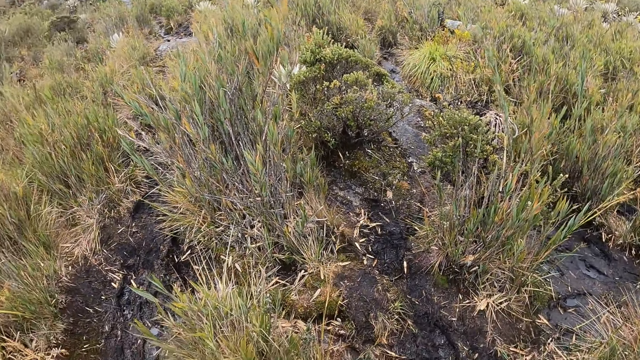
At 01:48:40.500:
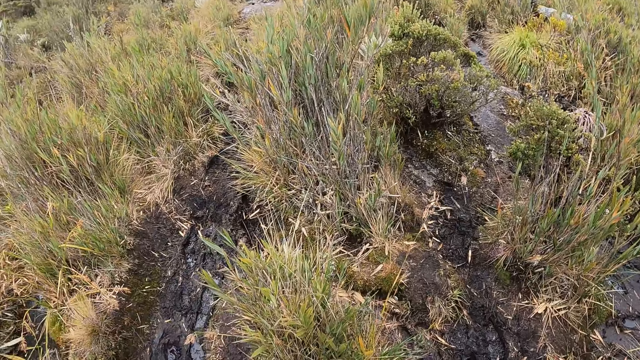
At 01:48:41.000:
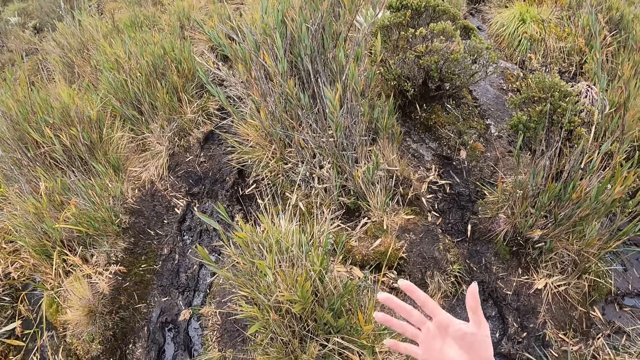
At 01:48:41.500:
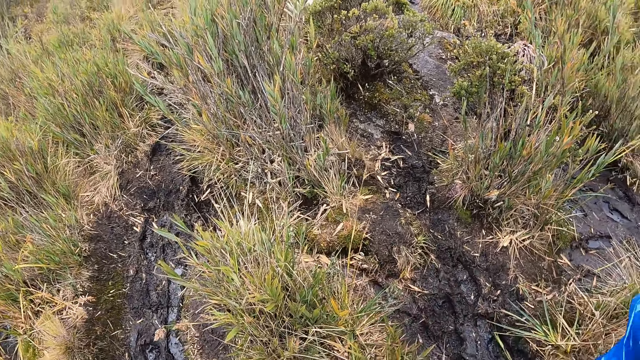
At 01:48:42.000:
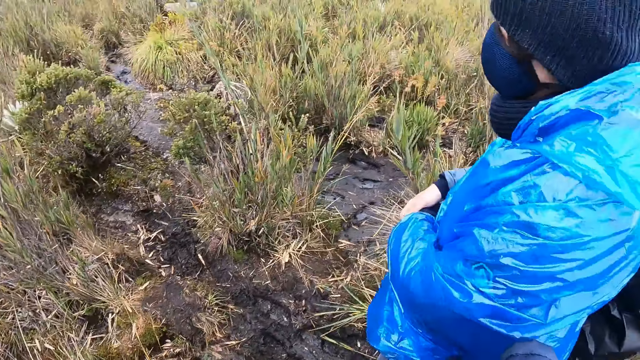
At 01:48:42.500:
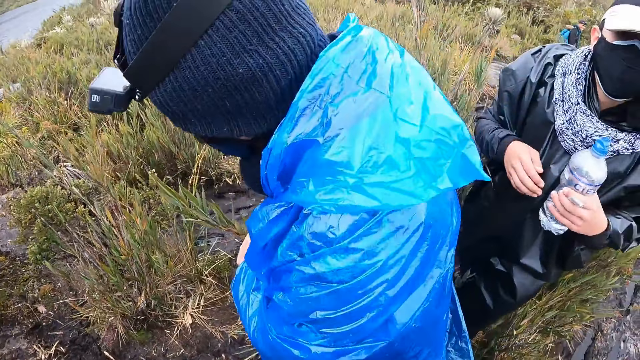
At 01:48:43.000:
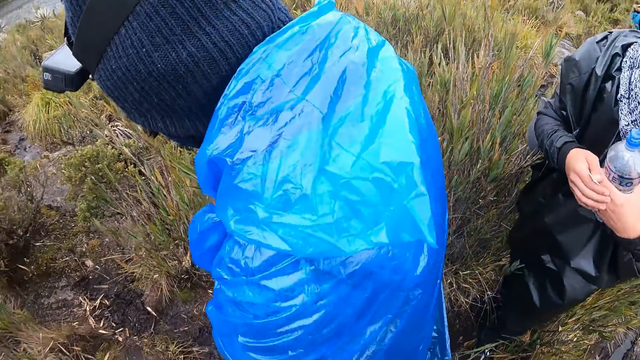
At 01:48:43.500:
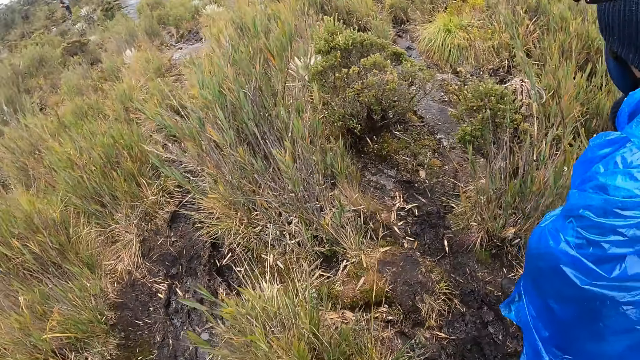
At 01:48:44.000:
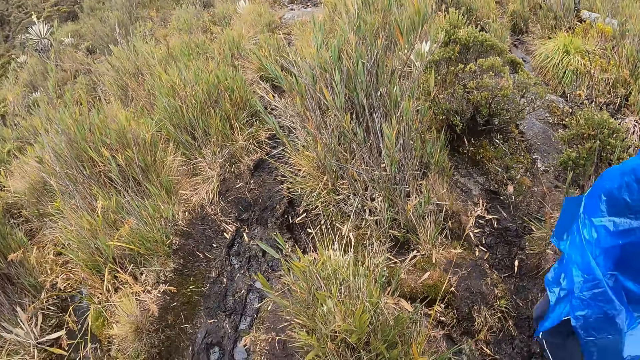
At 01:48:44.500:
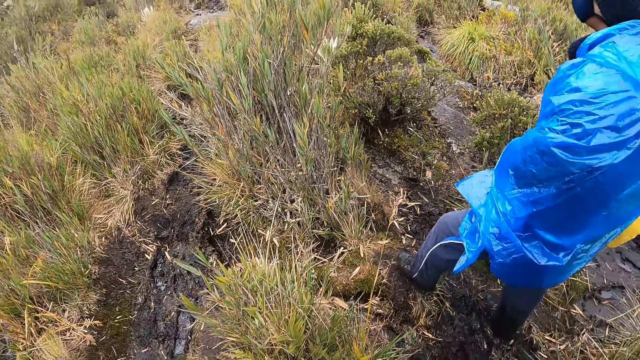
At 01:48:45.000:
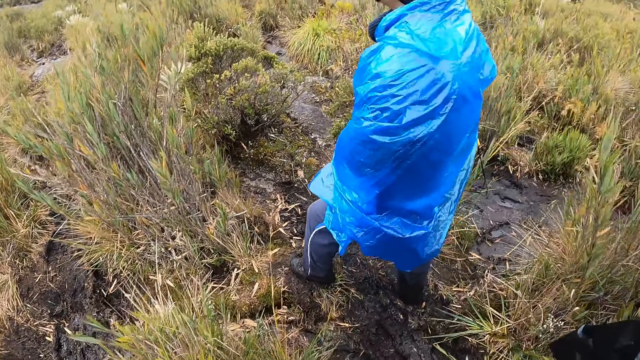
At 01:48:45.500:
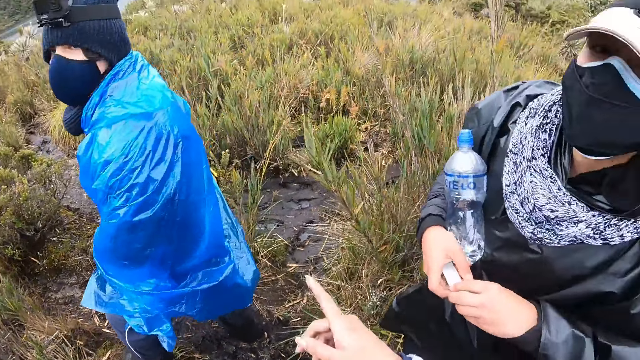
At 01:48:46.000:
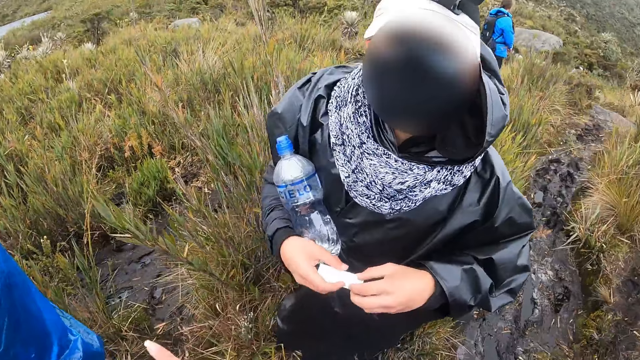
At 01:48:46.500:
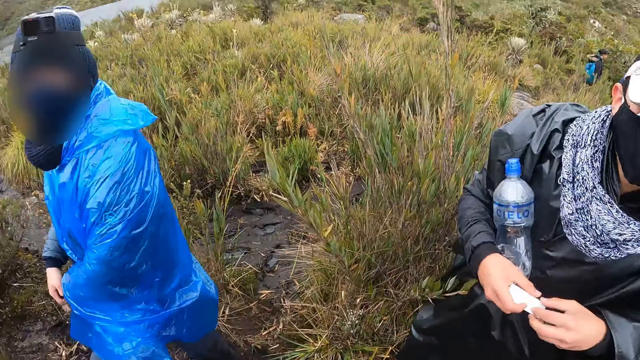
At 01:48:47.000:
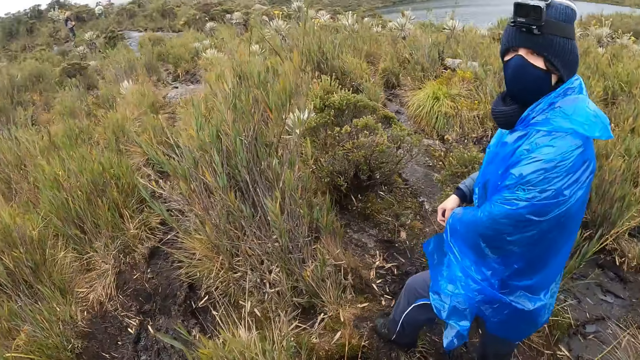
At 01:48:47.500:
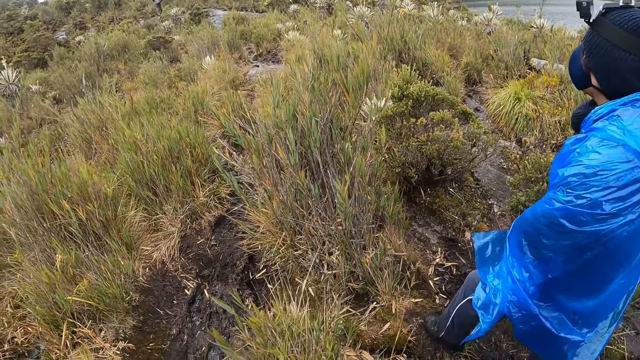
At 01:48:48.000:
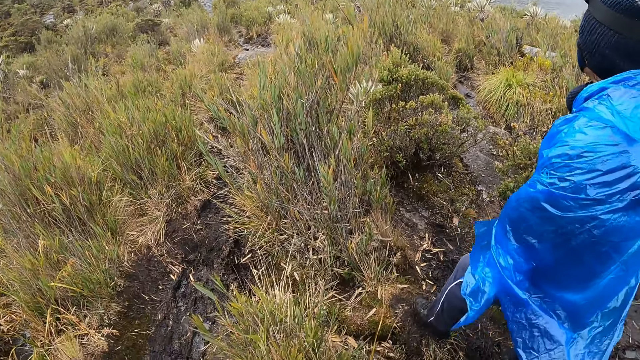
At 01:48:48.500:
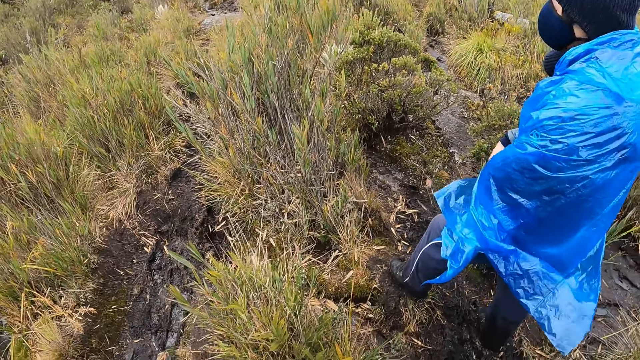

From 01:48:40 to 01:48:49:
The camera wearer examines her hands. A man passes by the camera wearer. Another man holds a water bottle with both hands. The other man holds the water bottle in his right hand and holds a pack of bandages in both hands.

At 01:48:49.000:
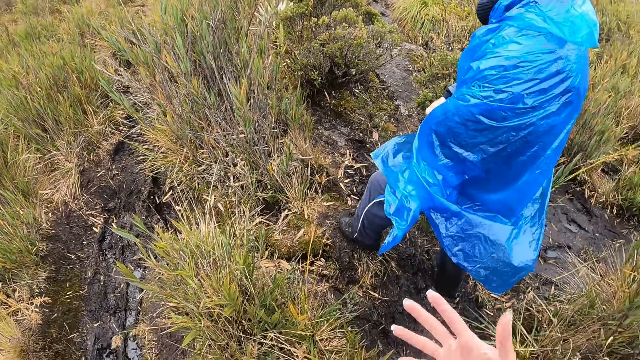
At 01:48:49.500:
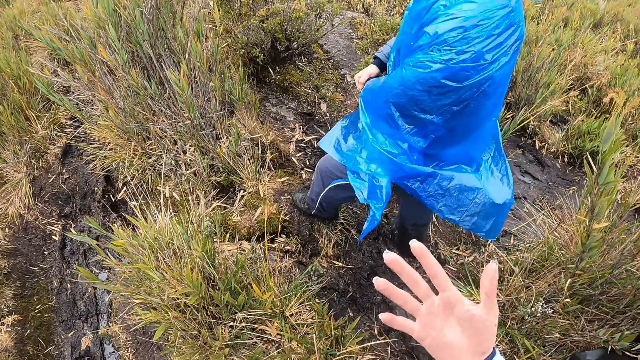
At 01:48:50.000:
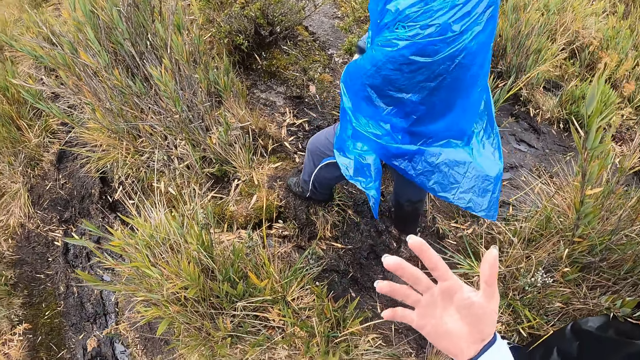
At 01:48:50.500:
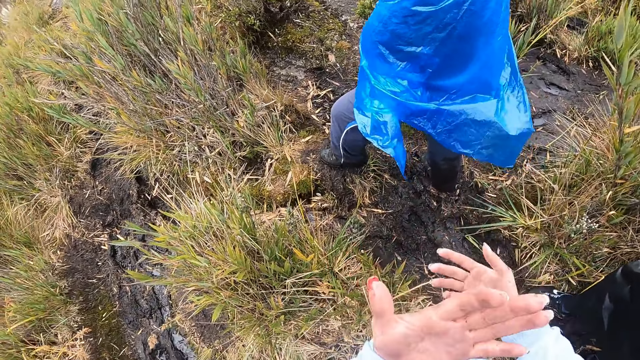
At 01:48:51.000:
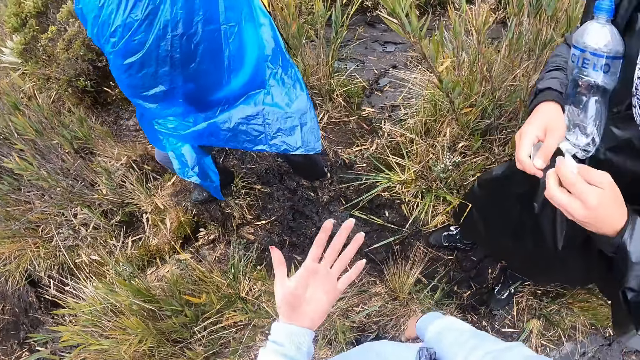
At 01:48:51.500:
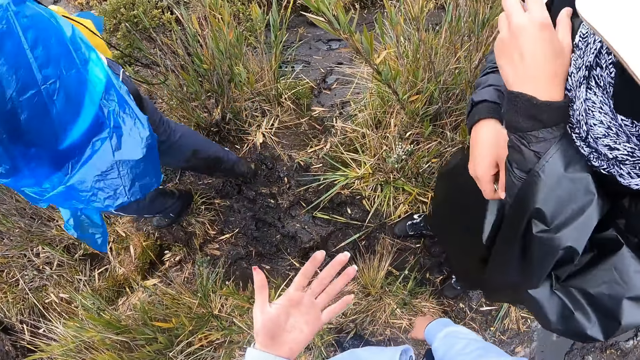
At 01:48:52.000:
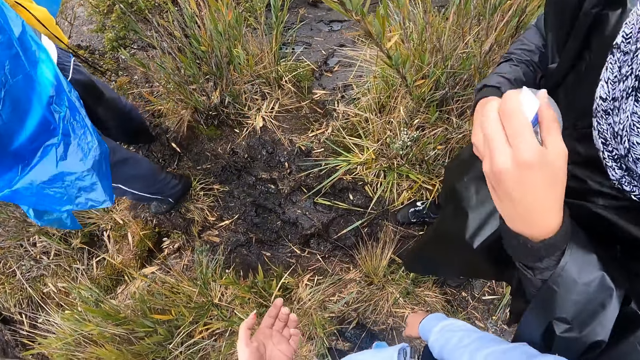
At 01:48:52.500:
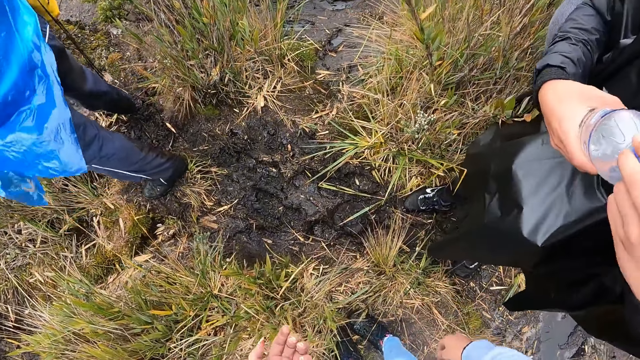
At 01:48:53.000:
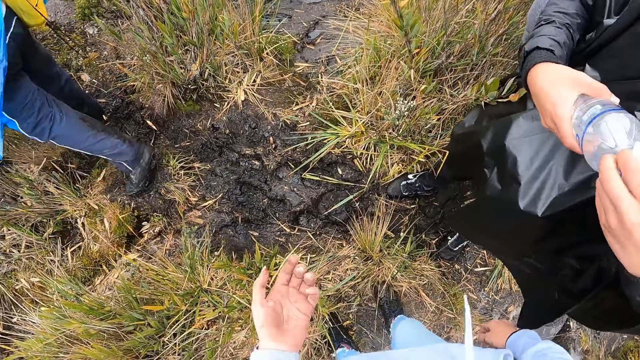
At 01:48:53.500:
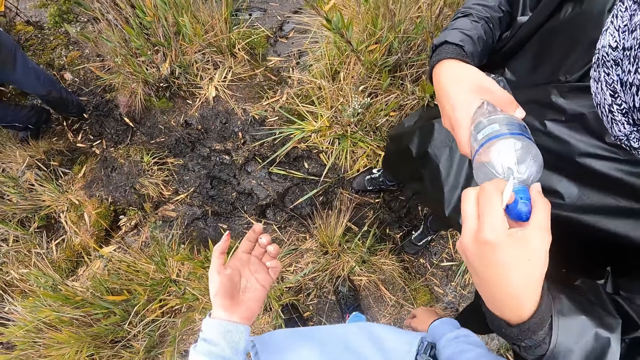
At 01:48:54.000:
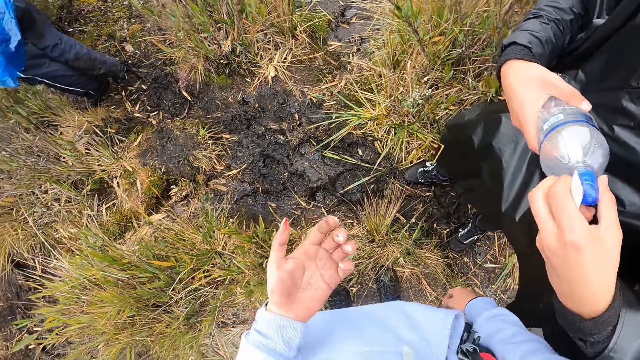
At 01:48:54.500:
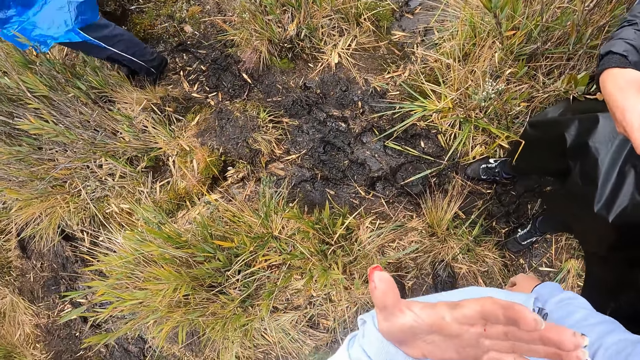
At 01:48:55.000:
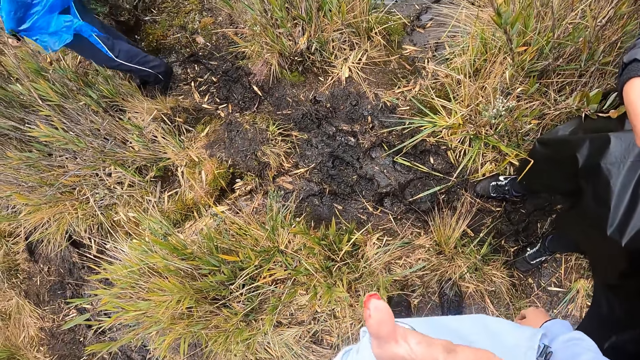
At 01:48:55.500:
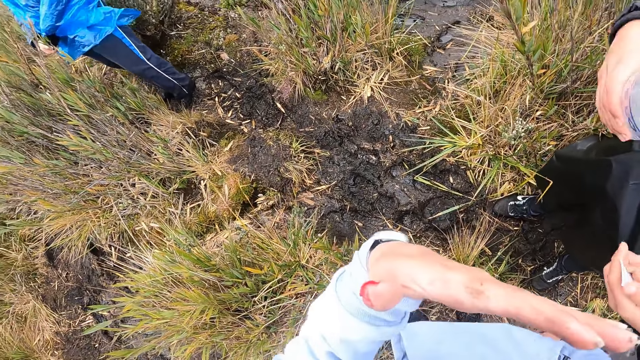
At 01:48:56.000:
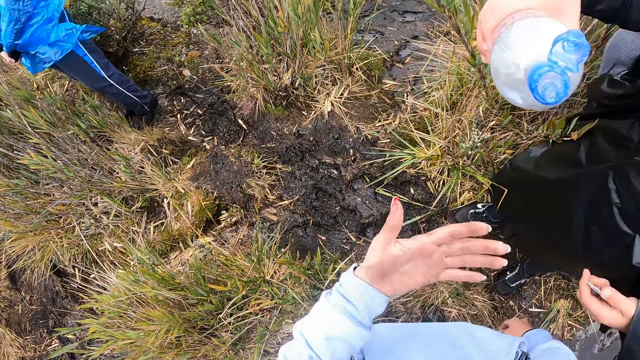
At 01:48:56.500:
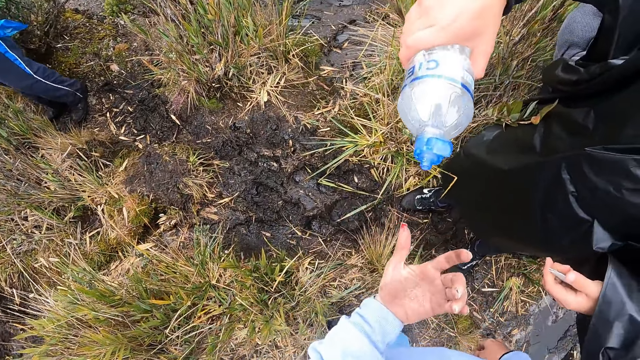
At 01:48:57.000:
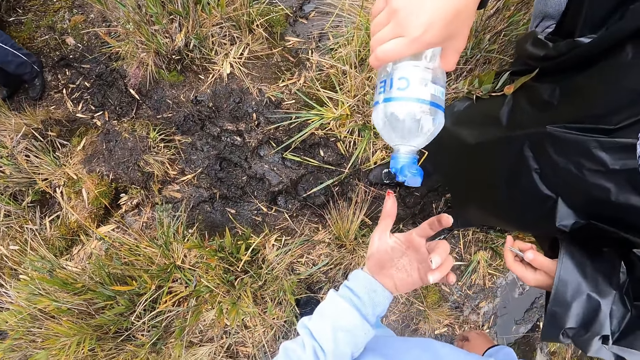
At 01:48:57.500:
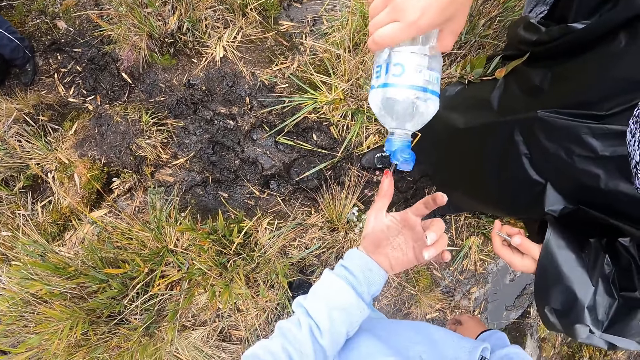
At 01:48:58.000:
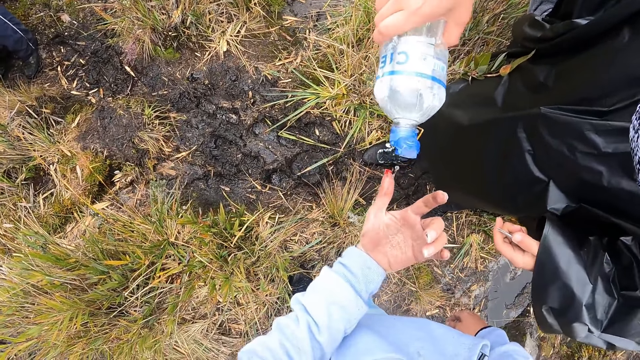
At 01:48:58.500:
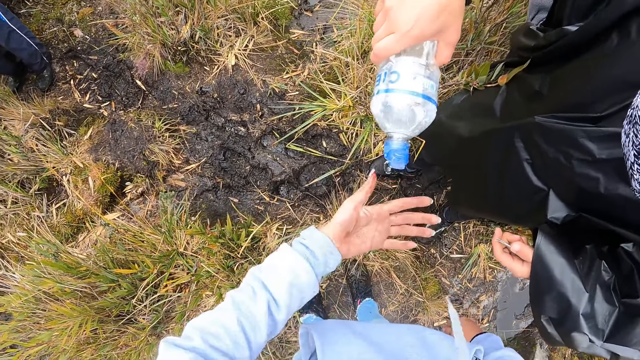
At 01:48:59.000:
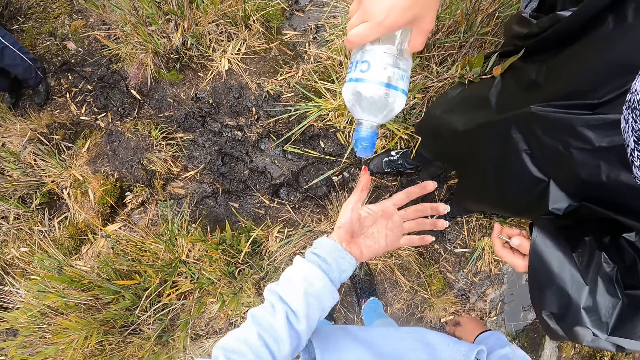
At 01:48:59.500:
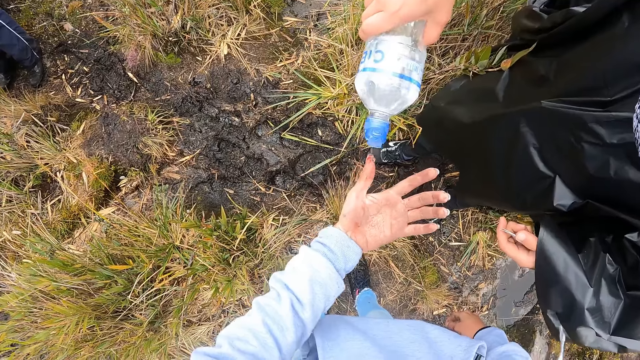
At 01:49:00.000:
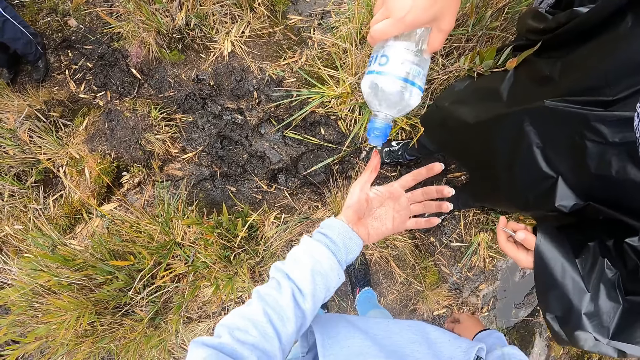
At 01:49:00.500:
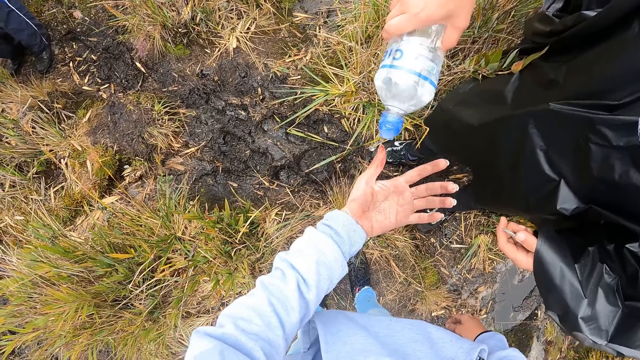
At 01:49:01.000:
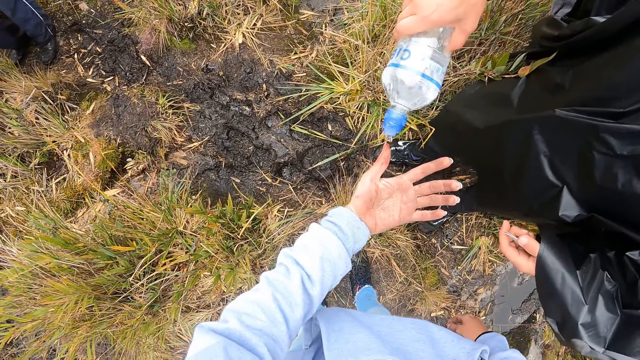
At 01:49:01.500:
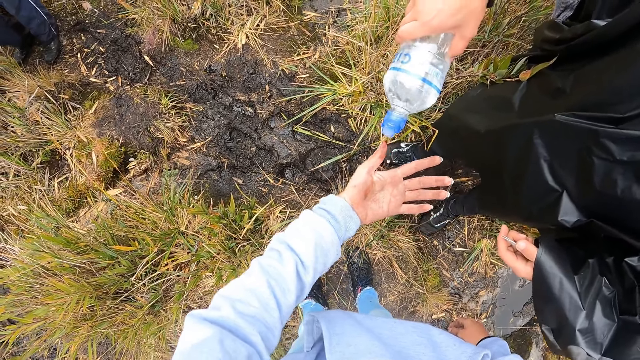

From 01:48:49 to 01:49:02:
The man holds a set of bandages in his left hand. The man opens the water bottle in his right hand with his left hand. The man pours water from the water bottle in his right hand onto the left hand of the camera wearer.
